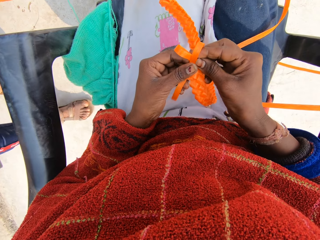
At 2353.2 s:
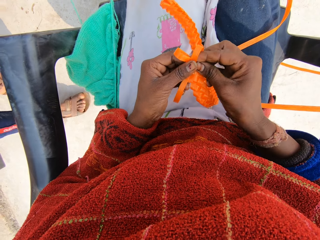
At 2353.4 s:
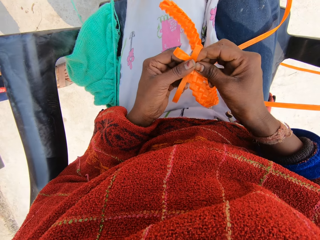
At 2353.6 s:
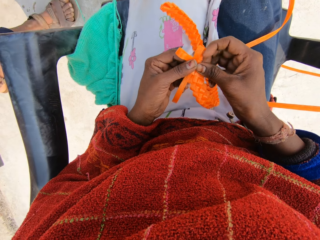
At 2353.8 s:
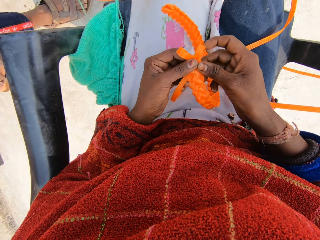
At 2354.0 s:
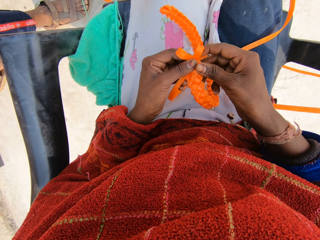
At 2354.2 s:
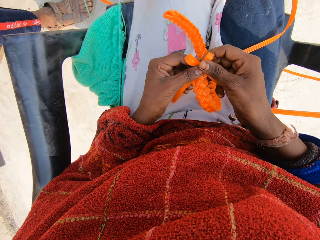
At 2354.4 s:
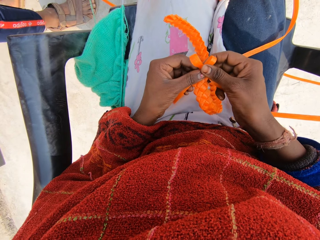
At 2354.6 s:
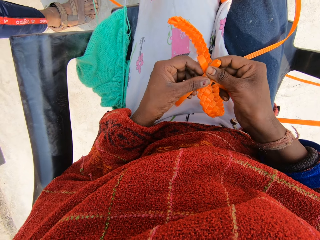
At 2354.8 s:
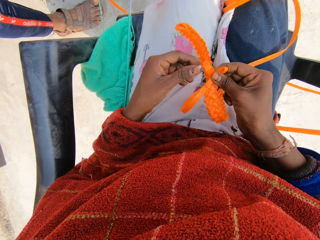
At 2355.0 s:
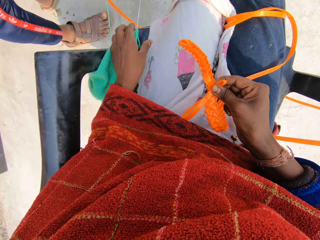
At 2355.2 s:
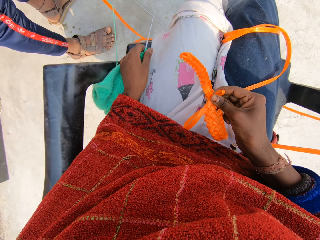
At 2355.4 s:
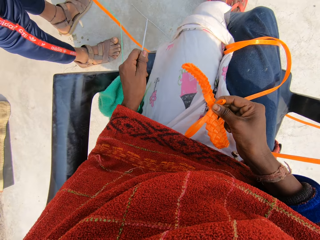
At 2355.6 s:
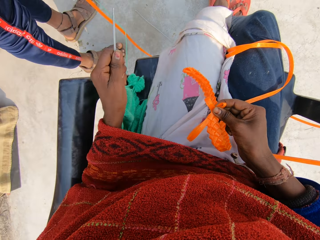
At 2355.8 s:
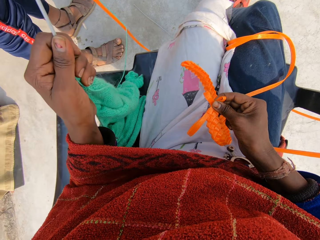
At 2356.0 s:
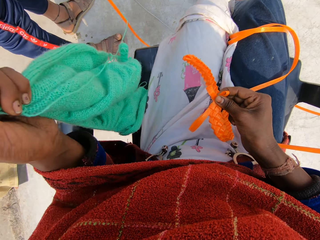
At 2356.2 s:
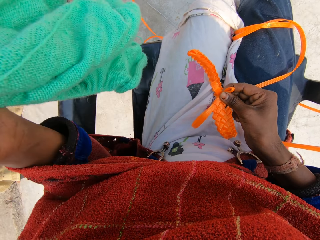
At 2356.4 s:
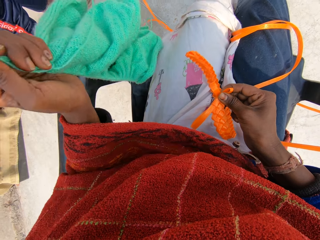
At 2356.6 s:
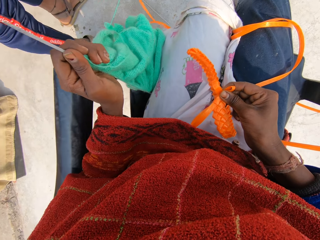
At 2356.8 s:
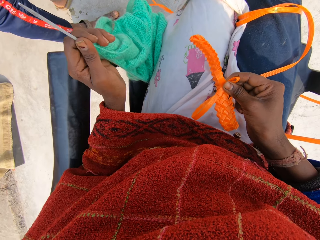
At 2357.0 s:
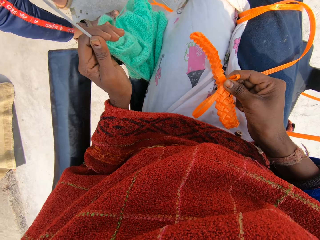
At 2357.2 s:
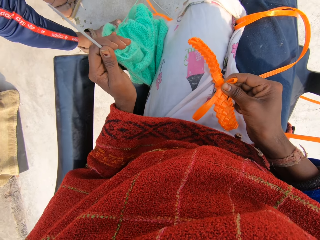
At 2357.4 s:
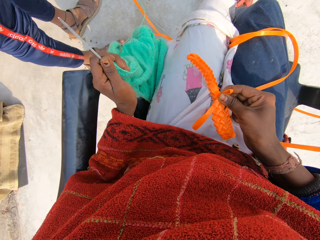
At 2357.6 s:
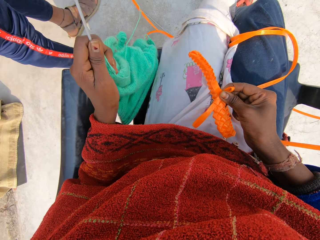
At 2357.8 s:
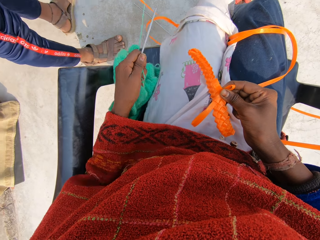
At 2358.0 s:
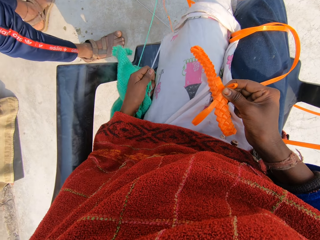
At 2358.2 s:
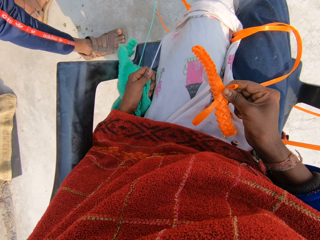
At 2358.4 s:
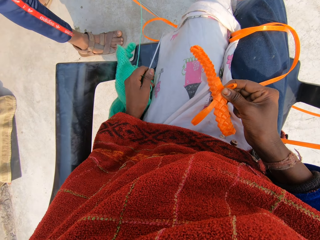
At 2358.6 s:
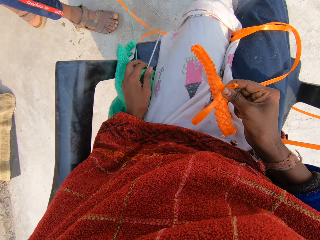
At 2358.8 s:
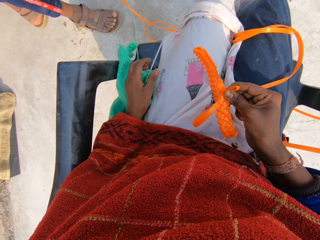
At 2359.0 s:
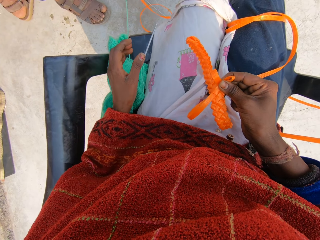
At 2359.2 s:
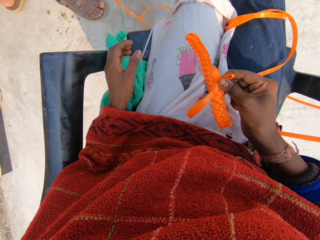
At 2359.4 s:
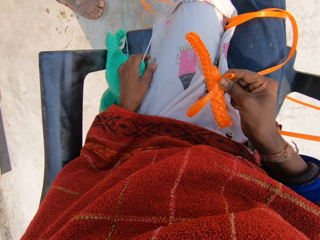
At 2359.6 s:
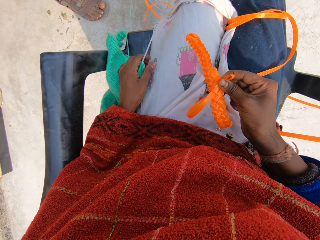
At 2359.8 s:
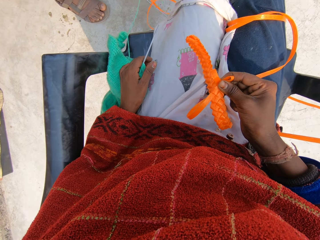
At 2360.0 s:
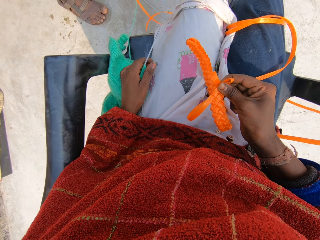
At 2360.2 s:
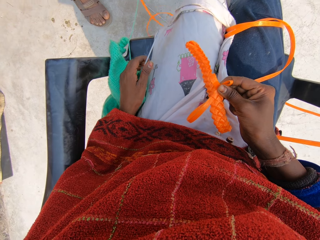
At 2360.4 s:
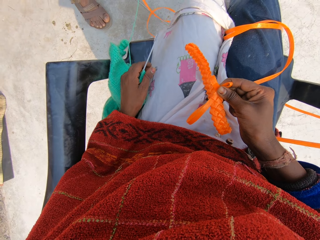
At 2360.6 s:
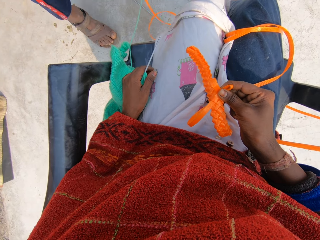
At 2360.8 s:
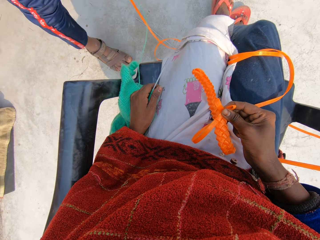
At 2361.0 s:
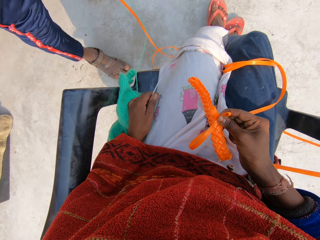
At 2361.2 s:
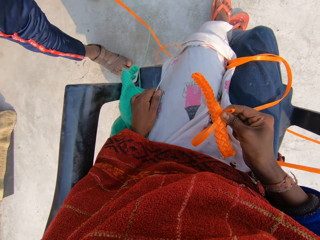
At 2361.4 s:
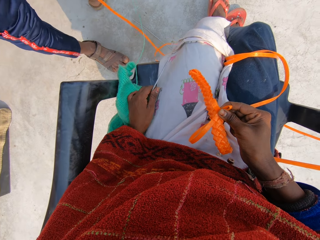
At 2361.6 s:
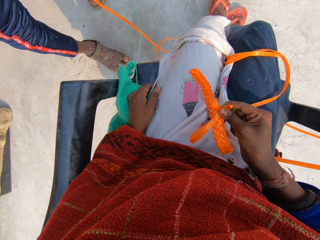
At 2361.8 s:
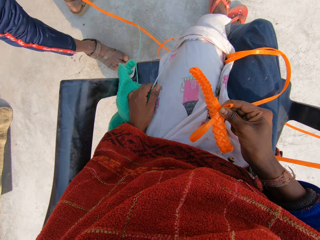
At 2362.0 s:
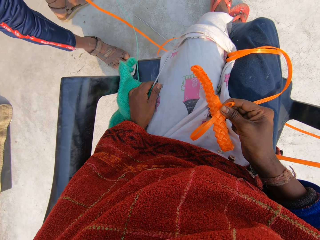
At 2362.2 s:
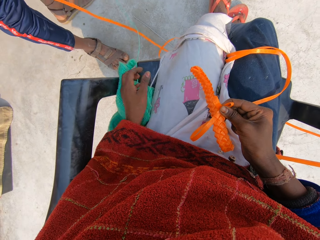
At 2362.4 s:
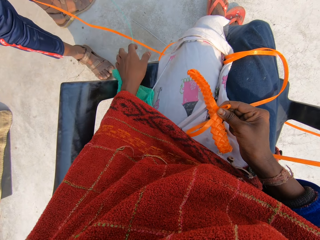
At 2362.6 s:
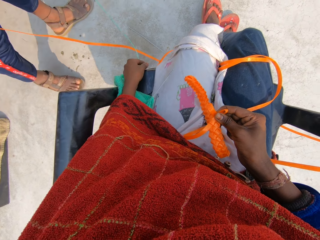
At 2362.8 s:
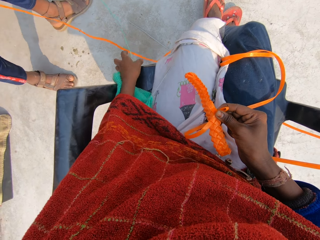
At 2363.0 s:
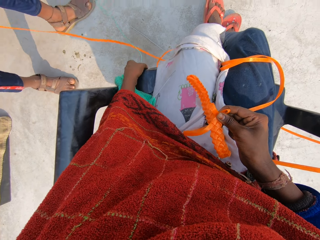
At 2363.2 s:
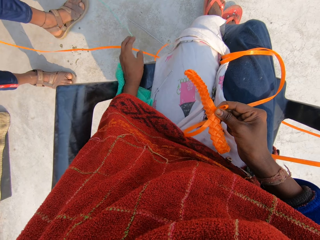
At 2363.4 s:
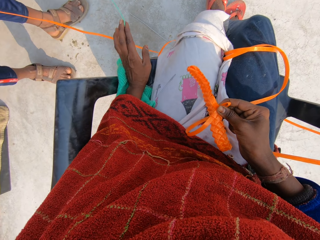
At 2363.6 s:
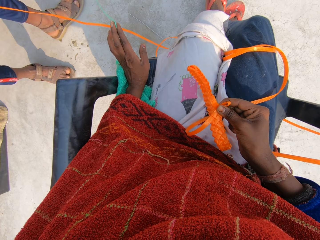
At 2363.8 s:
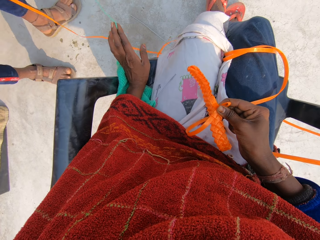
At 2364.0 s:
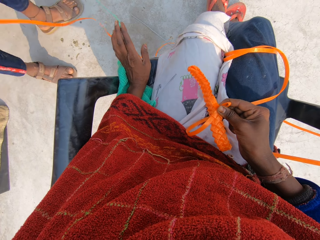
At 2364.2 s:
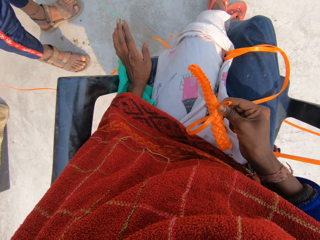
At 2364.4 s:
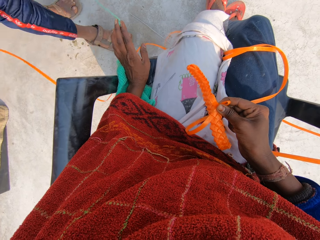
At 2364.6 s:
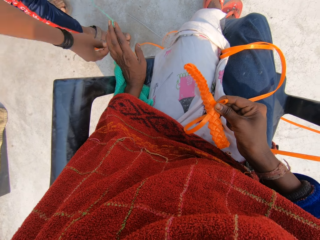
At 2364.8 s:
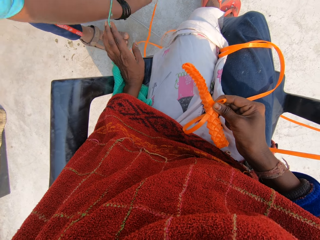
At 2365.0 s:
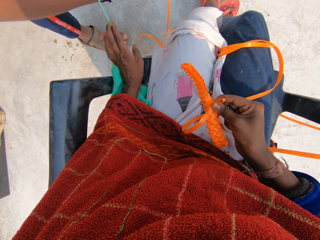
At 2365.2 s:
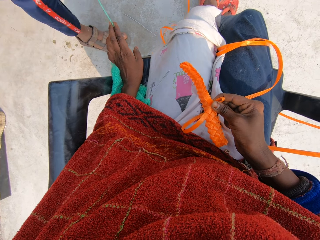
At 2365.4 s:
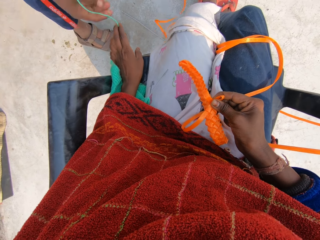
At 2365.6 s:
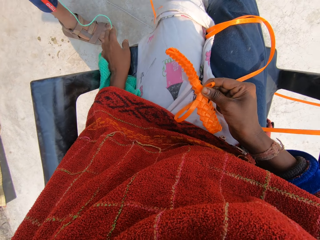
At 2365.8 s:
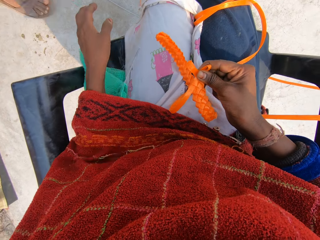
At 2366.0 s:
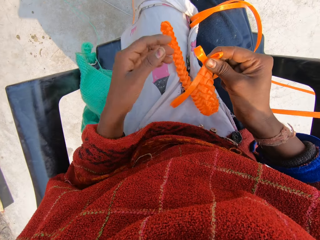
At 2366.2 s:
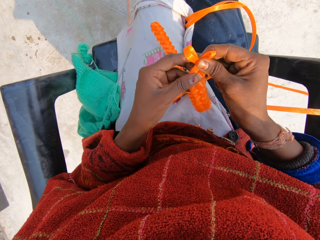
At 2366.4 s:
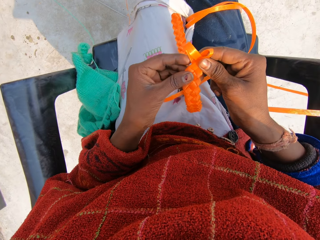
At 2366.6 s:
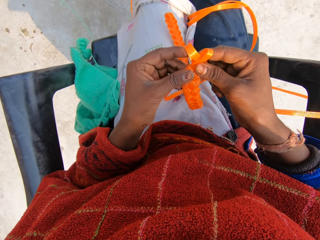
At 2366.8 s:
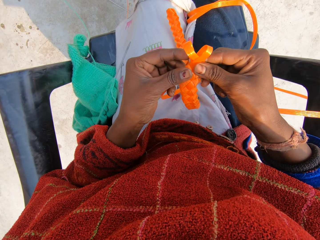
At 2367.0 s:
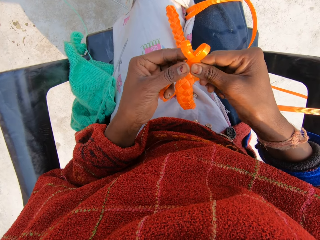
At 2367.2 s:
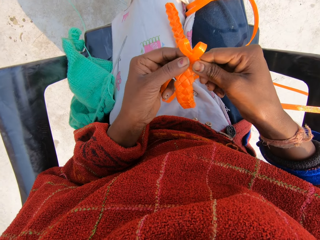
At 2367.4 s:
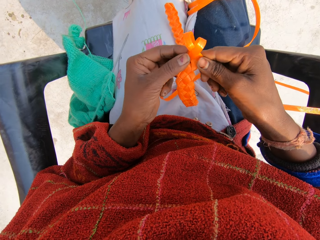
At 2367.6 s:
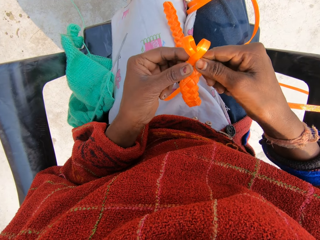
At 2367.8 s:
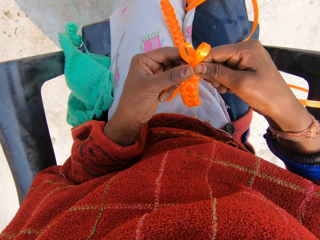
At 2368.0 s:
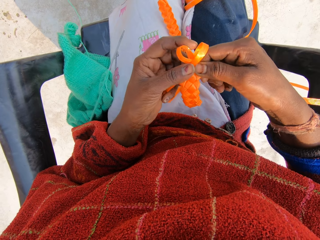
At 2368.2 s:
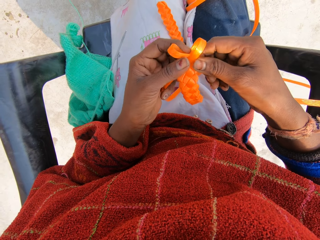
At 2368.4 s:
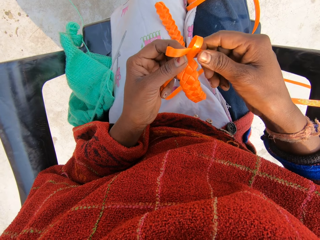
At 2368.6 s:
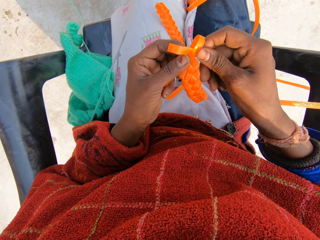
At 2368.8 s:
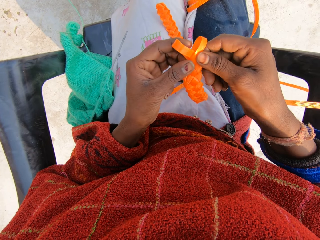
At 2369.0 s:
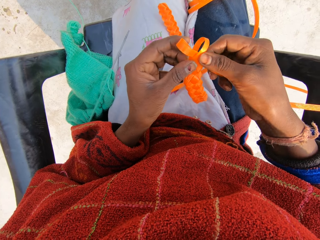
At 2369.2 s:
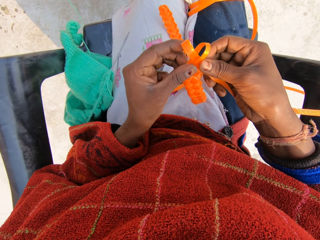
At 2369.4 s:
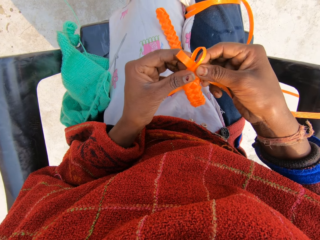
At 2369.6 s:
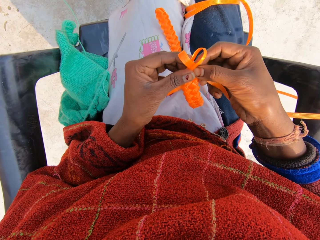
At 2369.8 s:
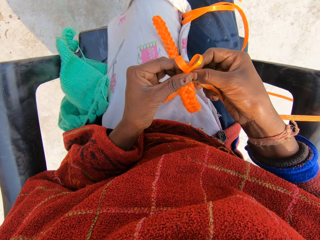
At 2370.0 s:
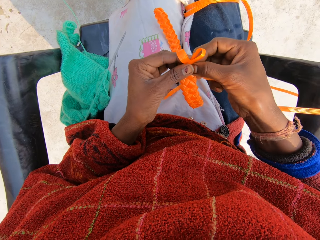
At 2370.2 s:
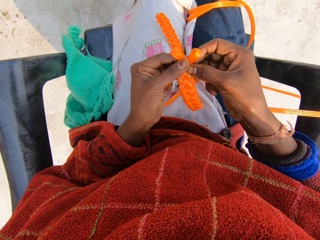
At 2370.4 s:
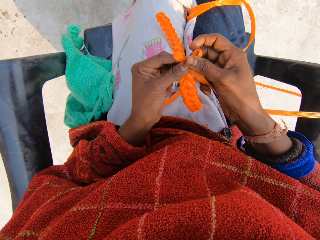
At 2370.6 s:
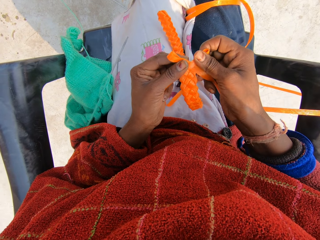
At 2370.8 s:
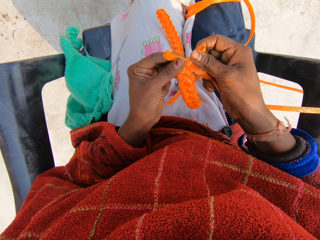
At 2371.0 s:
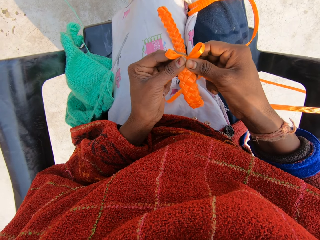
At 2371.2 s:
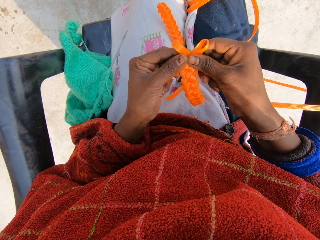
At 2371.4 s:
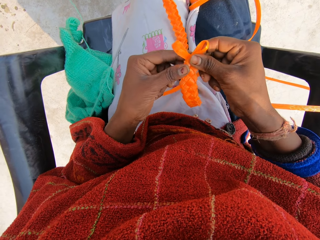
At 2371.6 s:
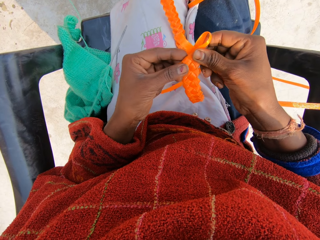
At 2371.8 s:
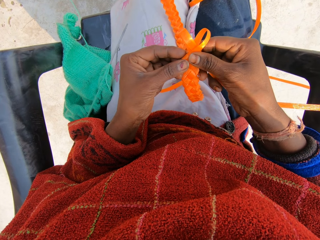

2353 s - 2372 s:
The camera wearer adjusts the knitted yarn on the chair. She lifts up the garment on the chair. She puts the garment on the chair. She interacts with the woman. She holds the yarn with her left hand. The woman passes the plastic material under the yarn. The camera wearer drops the yarn on the floor. She weaves the rope with her hands.

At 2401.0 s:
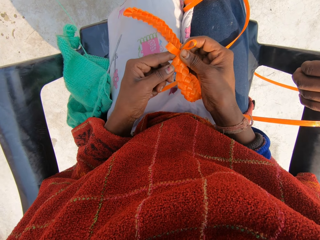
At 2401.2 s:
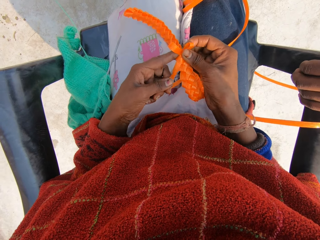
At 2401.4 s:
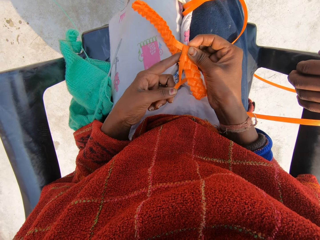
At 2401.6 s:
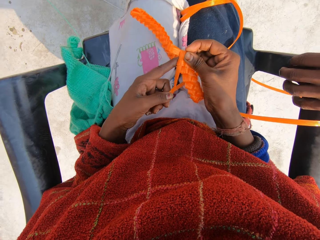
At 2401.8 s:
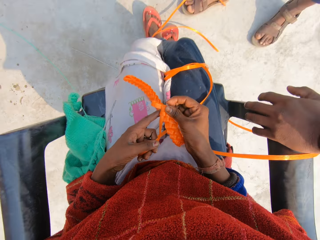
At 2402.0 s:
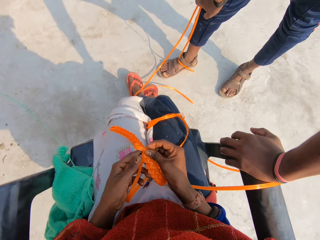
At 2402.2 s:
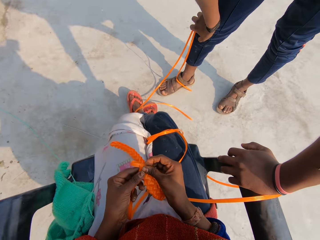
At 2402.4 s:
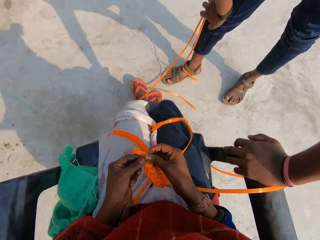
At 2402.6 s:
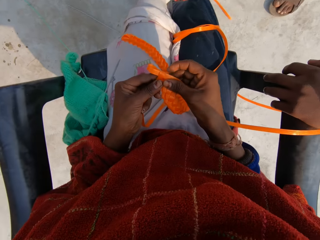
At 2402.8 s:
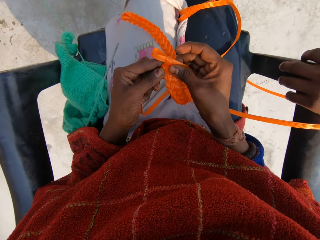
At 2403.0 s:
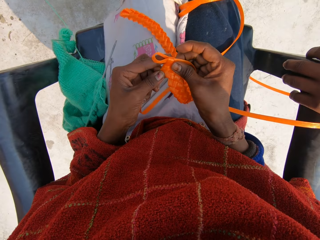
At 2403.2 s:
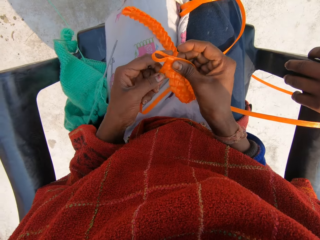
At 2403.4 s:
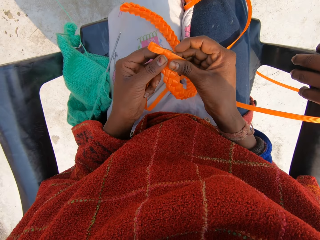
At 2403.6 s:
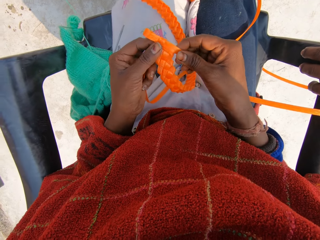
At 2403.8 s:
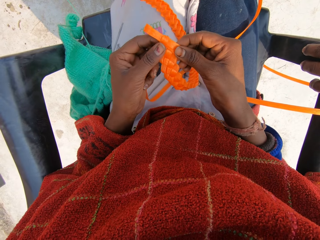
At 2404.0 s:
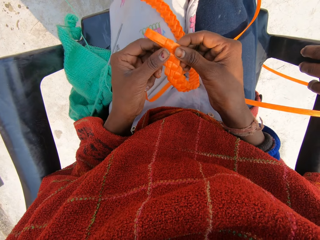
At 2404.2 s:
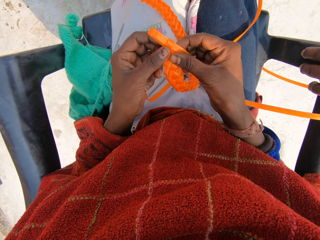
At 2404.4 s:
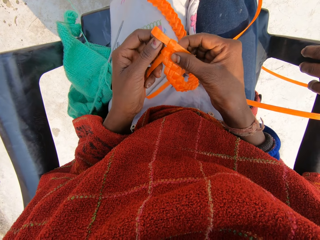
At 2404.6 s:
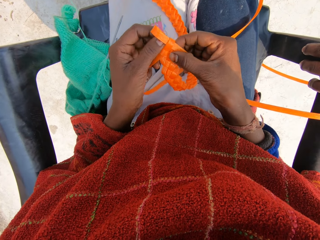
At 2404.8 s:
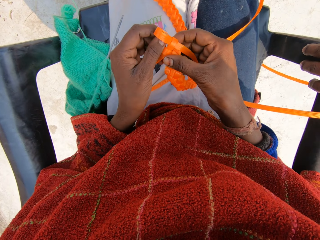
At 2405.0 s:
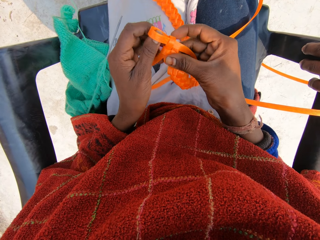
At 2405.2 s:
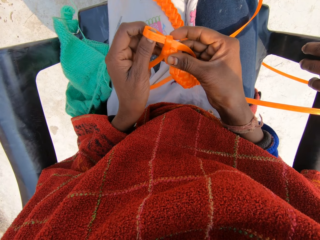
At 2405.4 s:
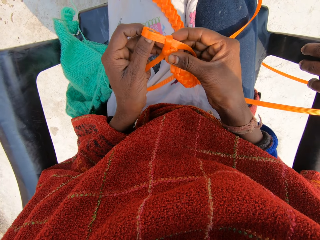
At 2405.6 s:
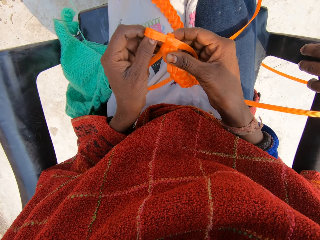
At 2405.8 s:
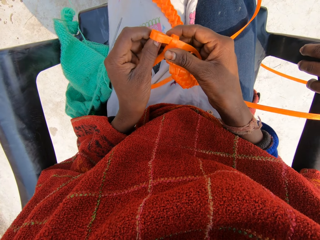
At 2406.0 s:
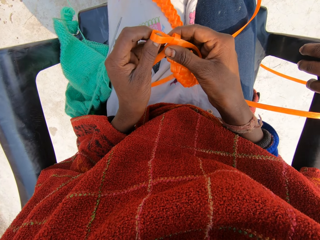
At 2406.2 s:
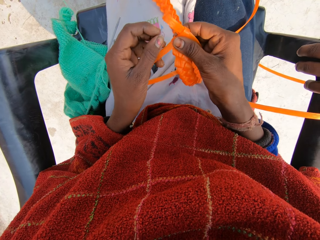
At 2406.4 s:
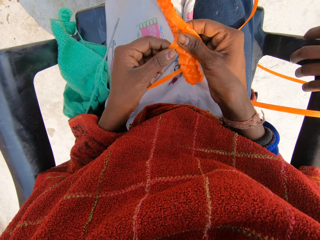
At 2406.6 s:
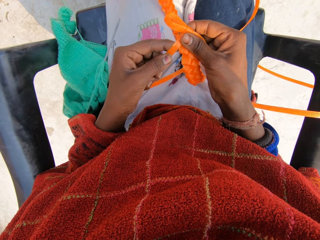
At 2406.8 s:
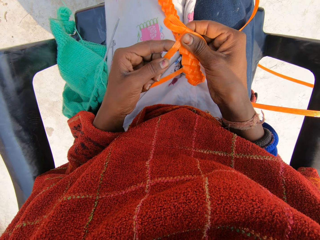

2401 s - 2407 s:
Someone interacts with the camera wearer.
